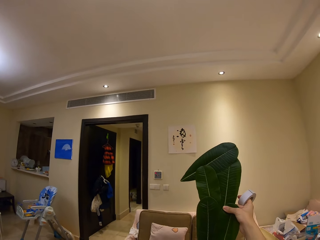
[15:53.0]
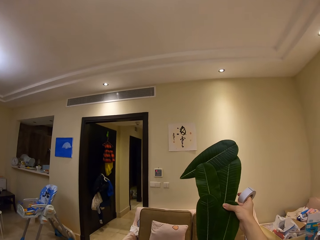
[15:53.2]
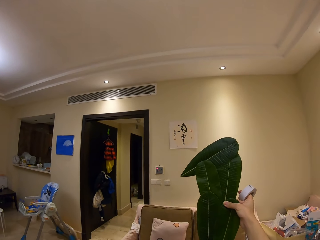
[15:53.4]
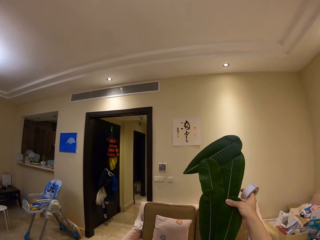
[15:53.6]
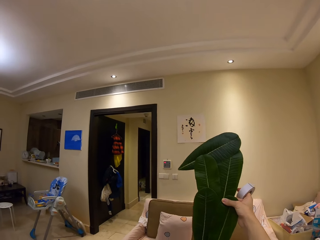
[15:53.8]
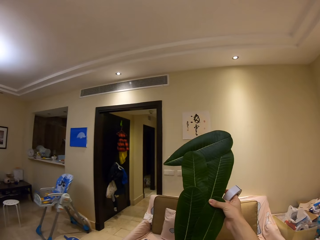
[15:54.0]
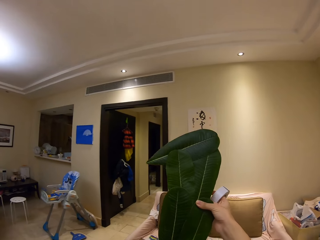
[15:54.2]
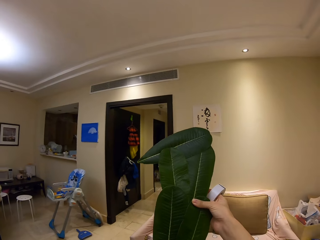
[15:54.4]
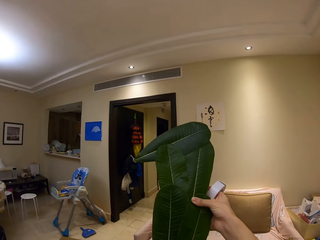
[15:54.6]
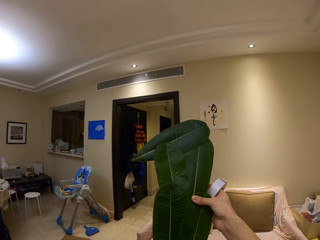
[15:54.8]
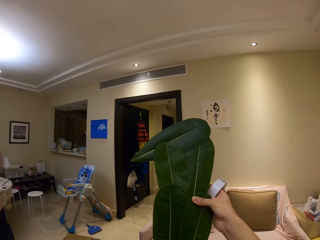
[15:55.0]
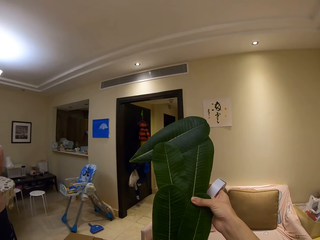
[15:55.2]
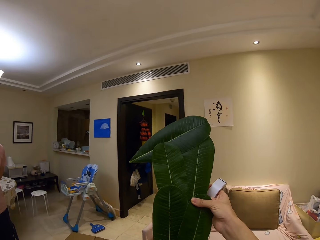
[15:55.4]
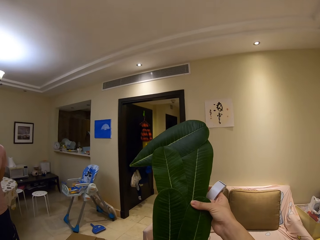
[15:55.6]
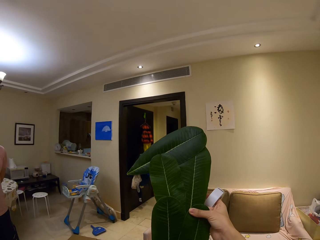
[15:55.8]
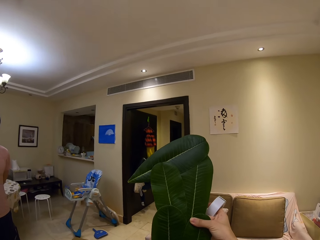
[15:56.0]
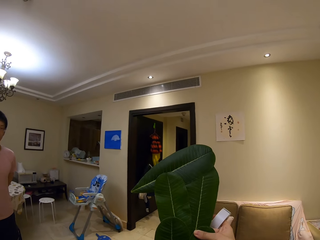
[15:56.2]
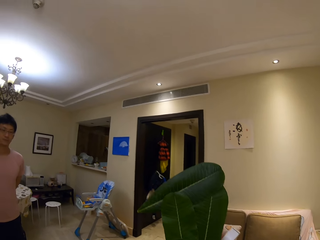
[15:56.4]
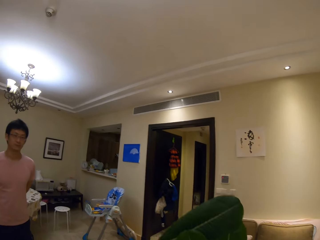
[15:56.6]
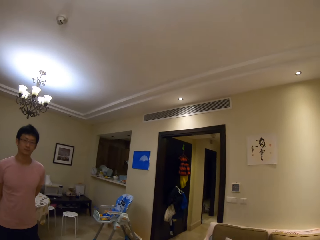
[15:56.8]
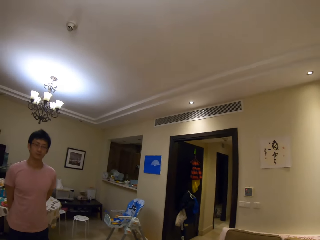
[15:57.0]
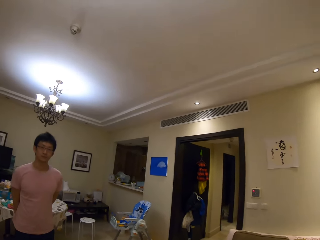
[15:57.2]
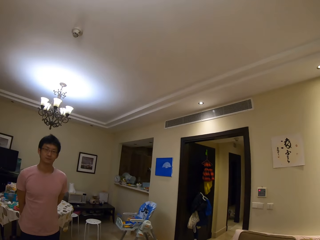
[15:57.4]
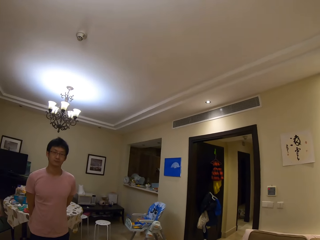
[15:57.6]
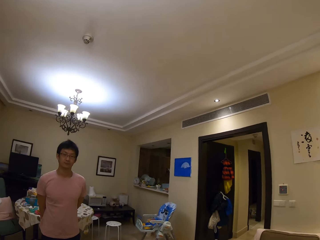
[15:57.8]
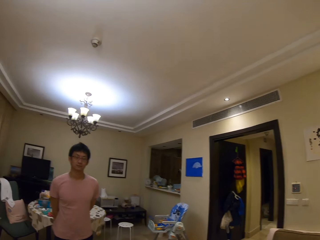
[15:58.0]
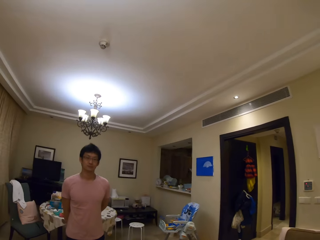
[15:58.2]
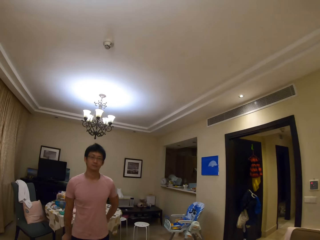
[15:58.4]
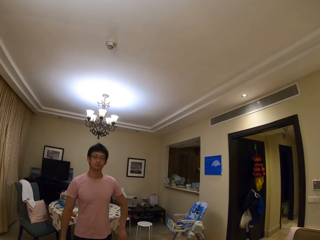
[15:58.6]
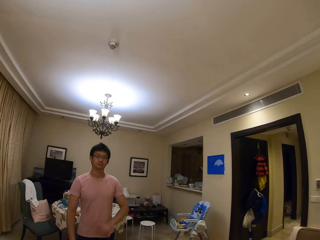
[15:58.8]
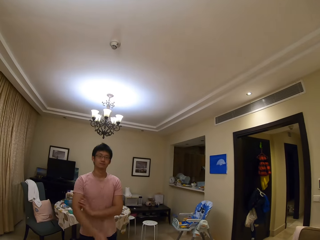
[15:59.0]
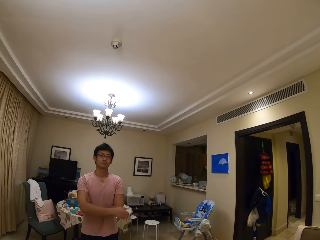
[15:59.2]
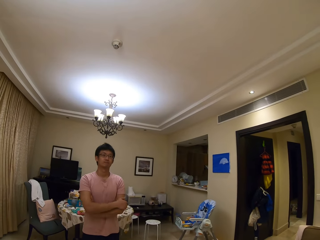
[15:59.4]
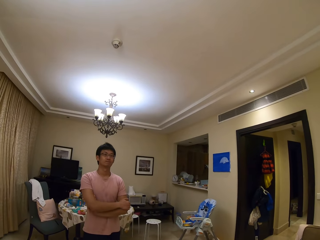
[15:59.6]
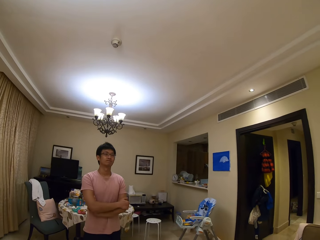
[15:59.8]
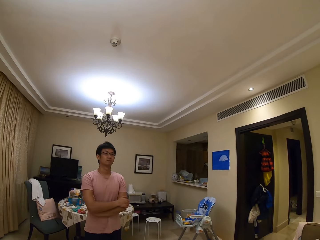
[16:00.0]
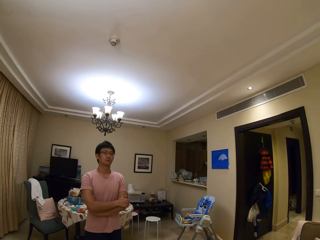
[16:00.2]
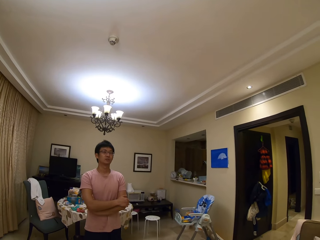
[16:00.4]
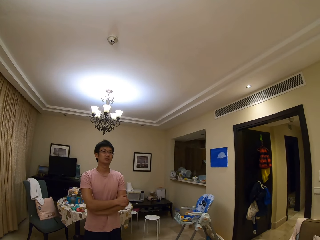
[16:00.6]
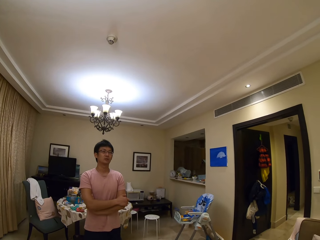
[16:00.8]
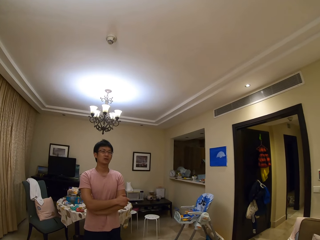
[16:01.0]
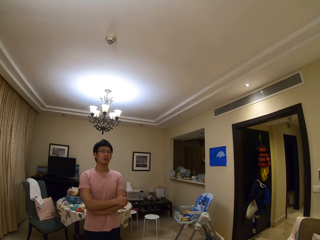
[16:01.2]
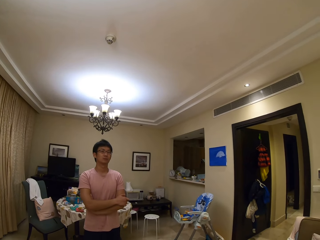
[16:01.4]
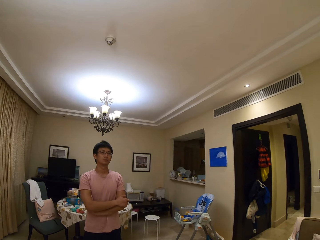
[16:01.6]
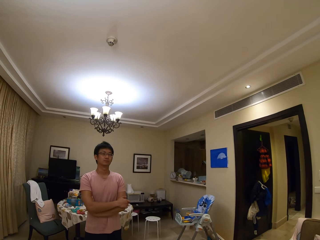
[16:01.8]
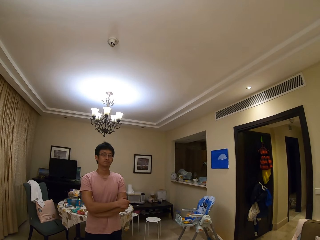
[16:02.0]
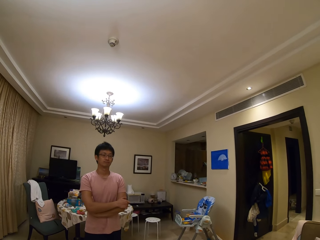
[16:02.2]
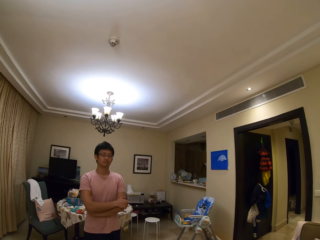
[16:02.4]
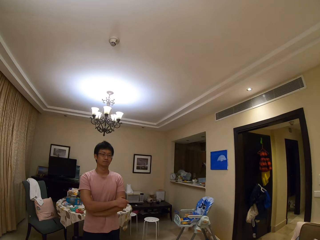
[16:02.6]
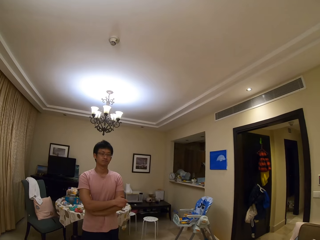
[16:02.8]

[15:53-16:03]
A person speaks to the camera wearer. The camera wearer tries to show the person something from the bunch. They look at the leaves decoration, look at the person, speak to the person, and lower down the bunch. The person changes the posture.

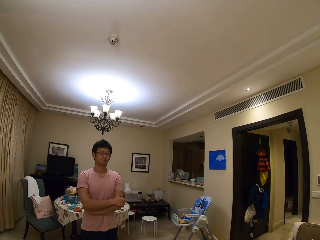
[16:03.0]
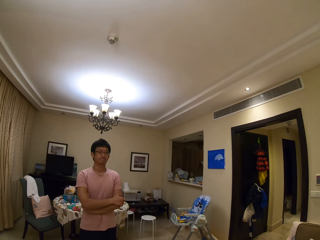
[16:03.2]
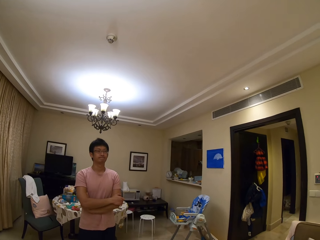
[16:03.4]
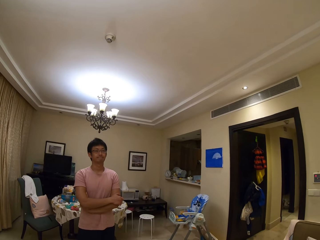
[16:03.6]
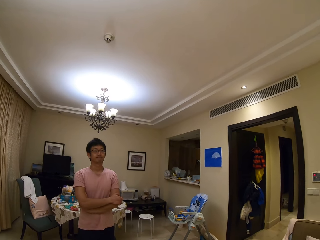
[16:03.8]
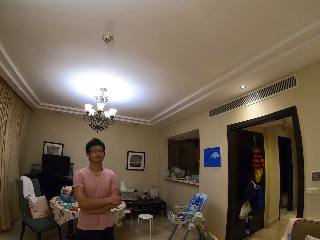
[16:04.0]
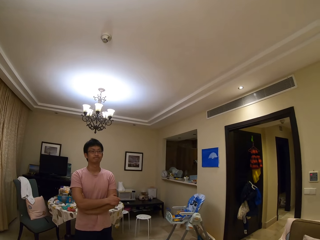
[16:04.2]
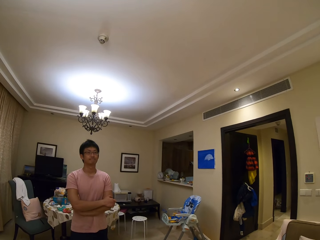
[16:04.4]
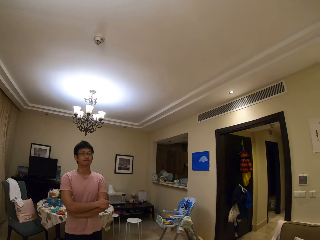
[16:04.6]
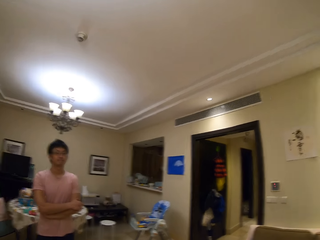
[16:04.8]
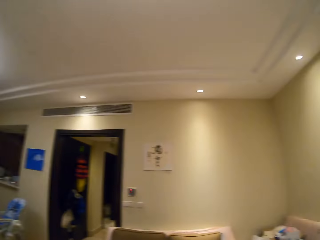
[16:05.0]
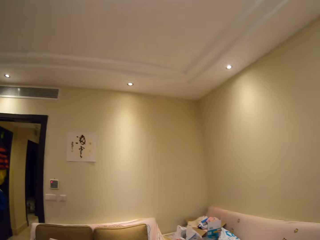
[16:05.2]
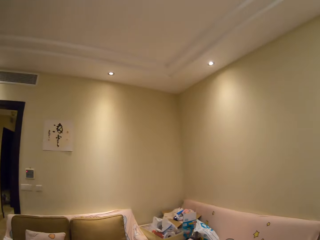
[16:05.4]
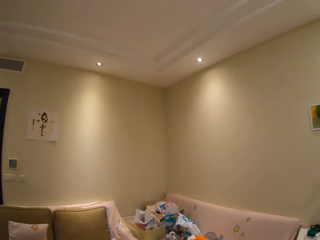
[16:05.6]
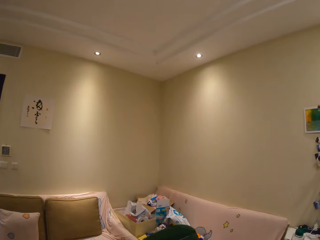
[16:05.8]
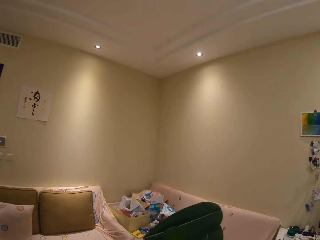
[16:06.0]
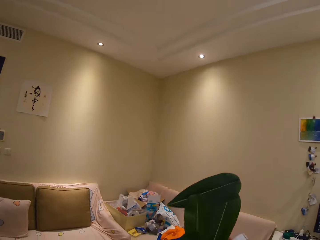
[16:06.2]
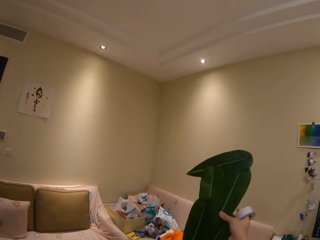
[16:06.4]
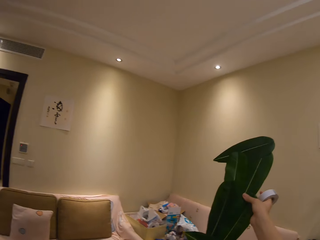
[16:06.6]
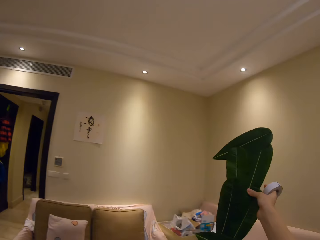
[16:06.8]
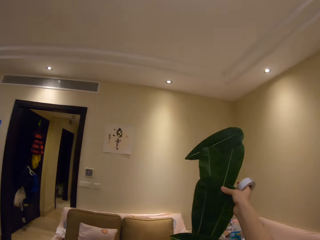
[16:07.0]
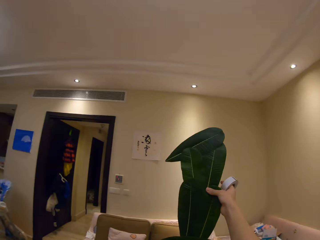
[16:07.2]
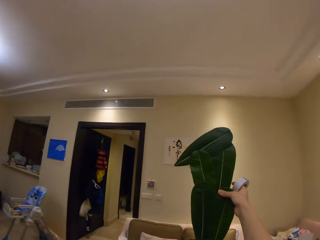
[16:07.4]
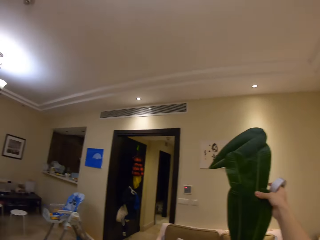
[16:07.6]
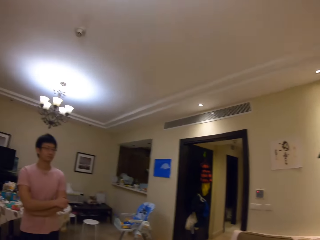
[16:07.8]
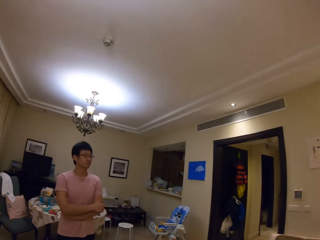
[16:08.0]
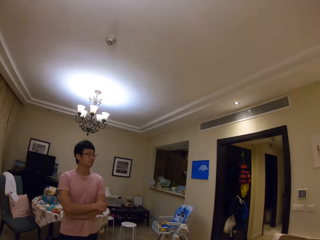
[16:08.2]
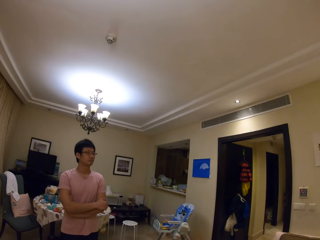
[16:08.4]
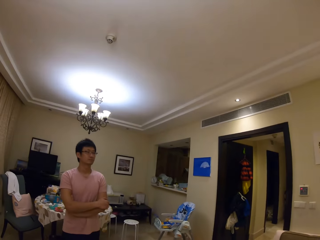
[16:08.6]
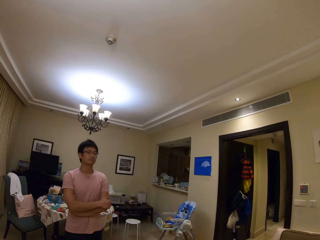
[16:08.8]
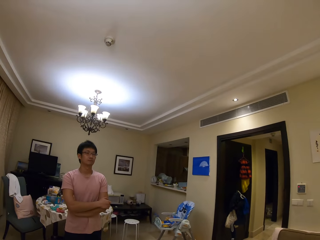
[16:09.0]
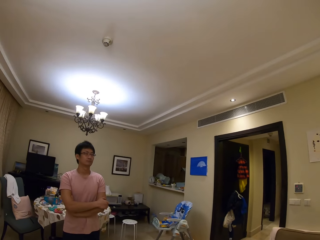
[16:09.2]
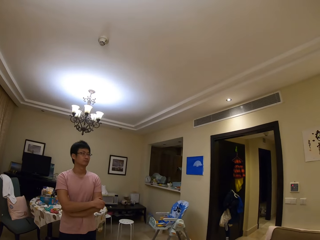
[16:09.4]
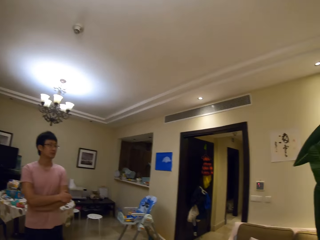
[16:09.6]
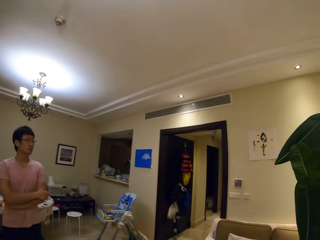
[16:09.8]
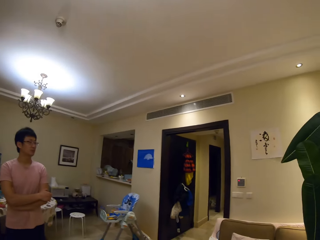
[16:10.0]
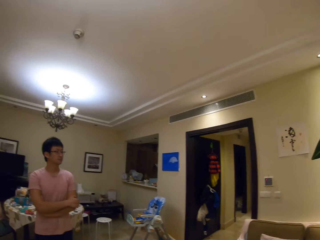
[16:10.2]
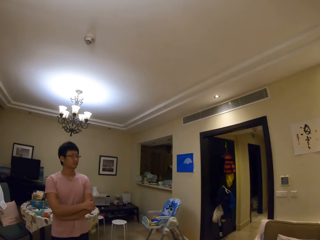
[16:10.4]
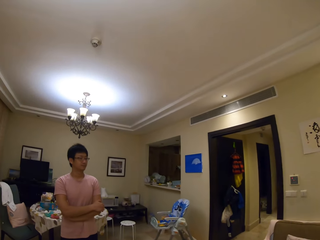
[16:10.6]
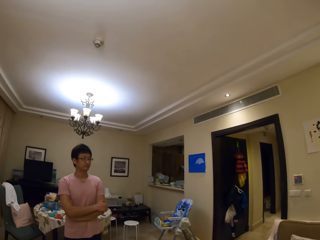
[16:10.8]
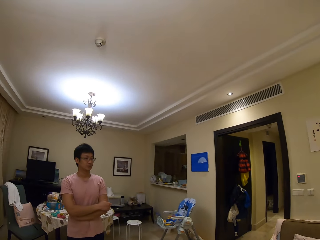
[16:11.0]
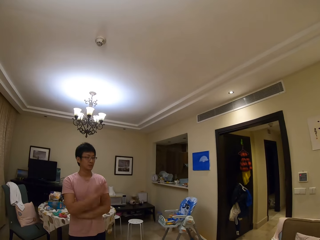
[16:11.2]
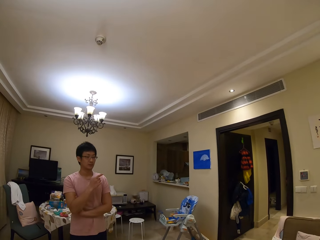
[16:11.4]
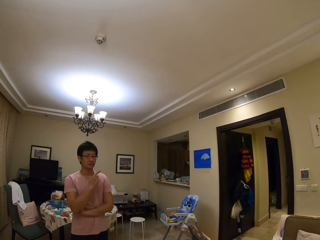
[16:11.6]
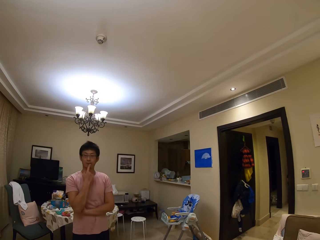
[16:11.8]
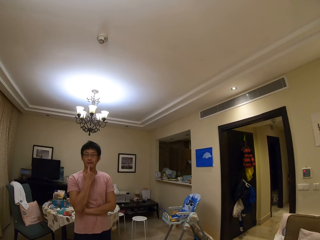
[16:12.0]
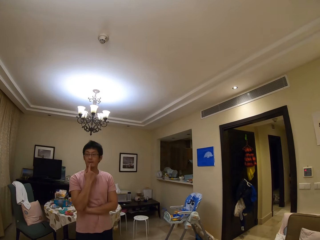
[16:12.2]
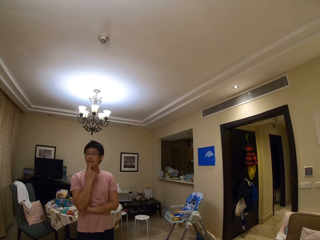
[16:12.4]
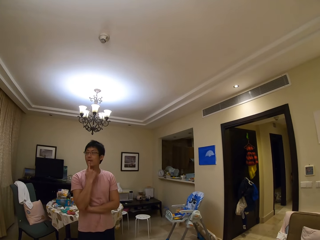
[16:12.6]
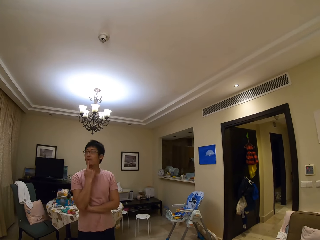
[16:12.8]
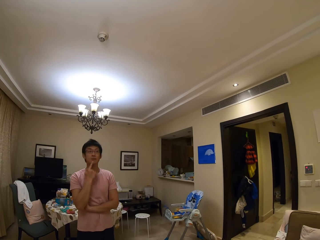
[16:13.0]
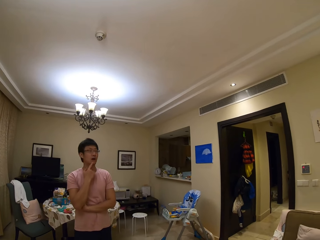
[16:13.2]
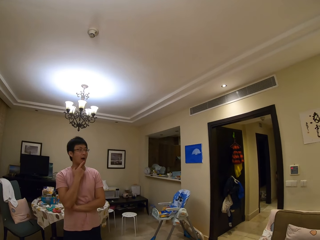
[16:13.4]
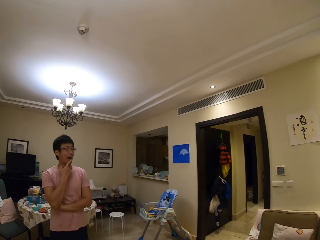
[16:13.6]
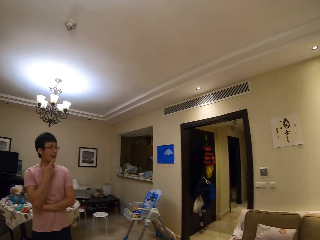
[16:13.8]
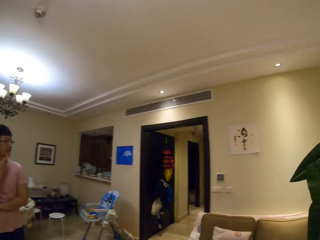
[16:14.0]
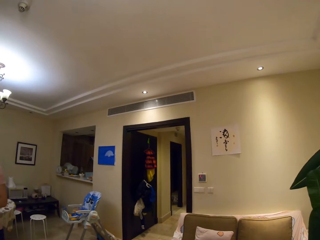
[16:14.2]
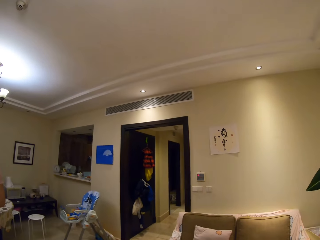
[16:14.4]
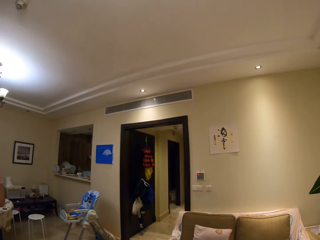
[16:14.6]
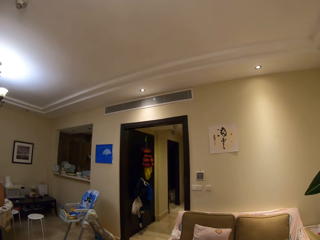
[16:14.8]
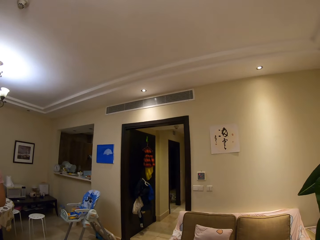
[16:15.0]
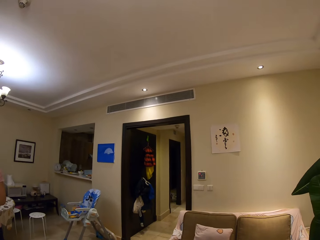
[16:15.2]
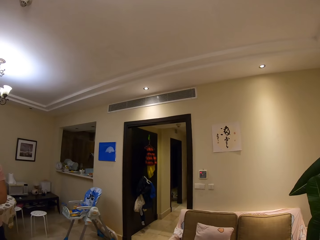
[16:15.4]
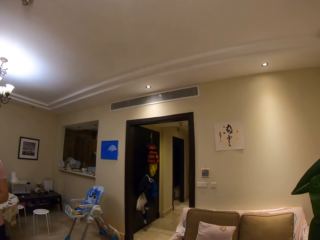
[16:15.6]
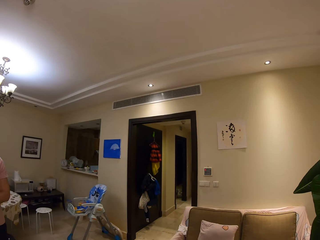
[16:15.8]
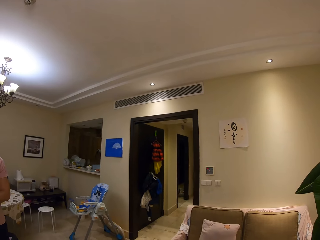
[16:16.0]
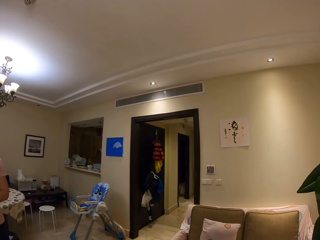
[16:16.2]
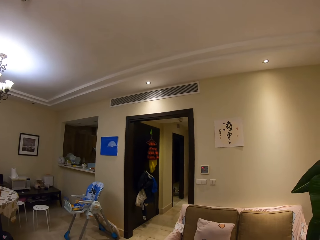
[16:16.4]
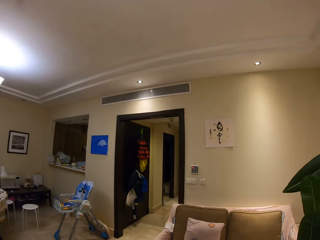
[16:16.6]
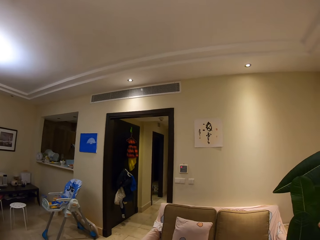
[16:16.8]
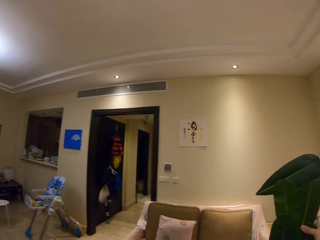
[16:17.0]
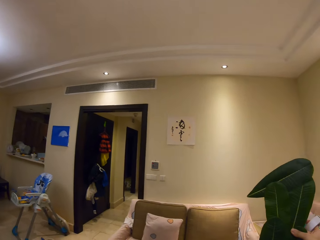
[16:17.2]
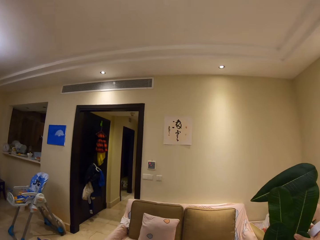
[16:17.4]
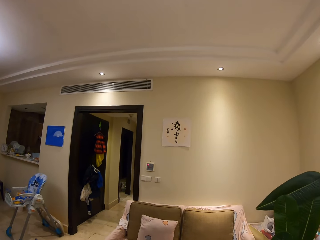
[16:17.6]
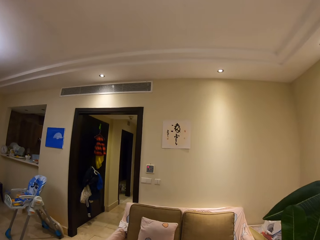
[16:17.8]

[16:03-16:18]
The camera wearer looks at the wall, lifts the leaves decoration upwards, points to the wall, and speaks to a person. They look at the person and try to elaborate something to the person. The person speaks to the camera wearer. The person responds to the camera wearer. The camera wearer speaks to the person and looks at the wall.
